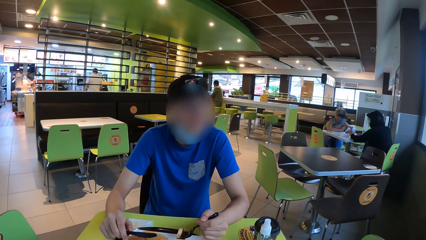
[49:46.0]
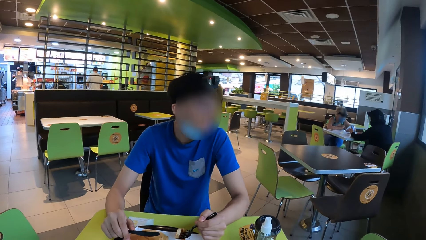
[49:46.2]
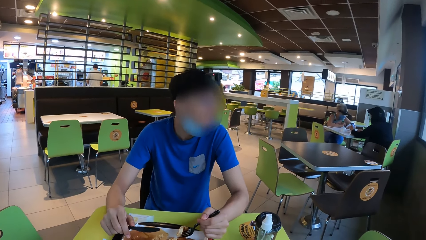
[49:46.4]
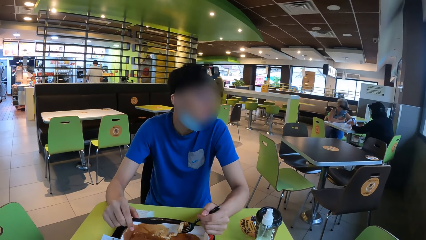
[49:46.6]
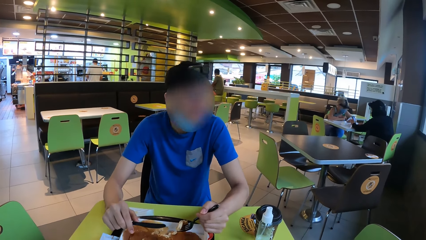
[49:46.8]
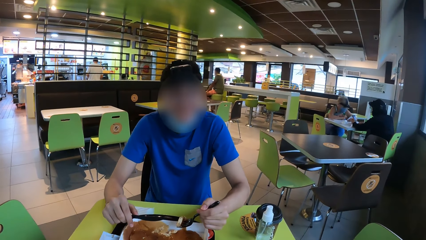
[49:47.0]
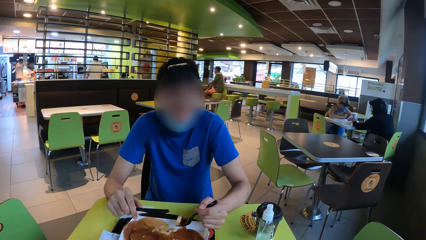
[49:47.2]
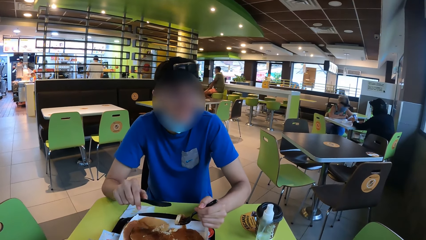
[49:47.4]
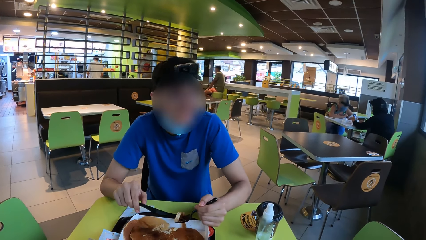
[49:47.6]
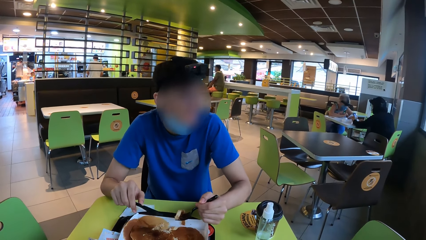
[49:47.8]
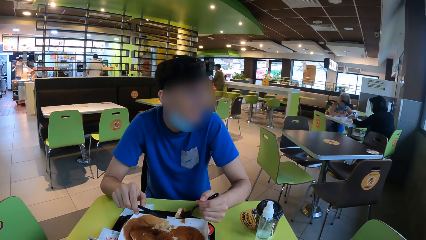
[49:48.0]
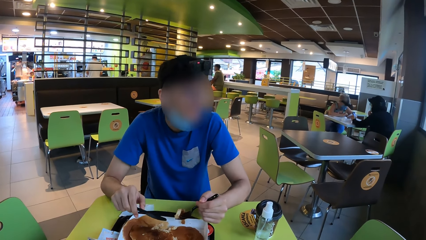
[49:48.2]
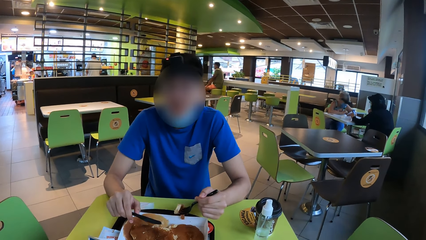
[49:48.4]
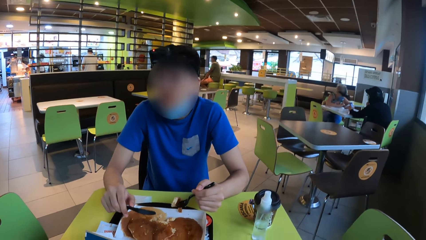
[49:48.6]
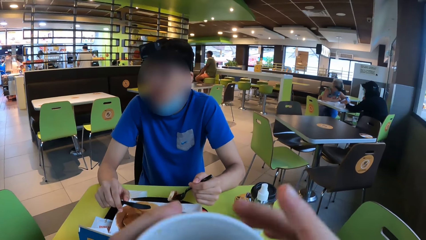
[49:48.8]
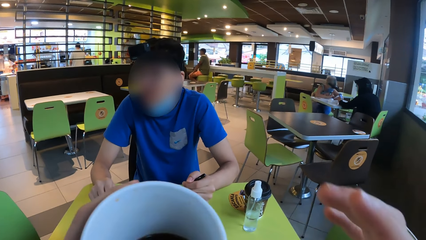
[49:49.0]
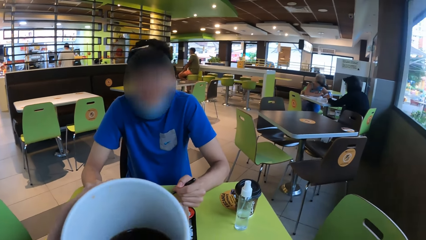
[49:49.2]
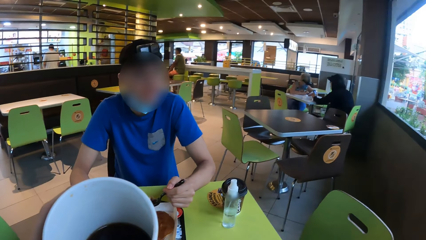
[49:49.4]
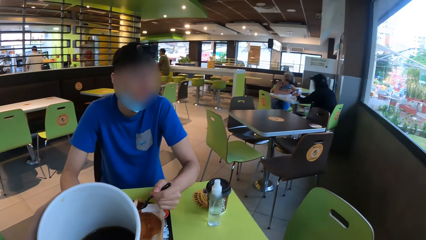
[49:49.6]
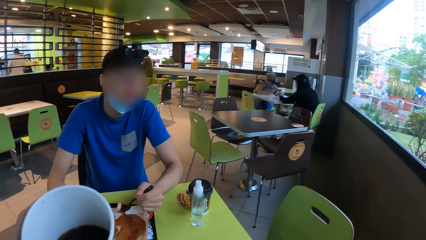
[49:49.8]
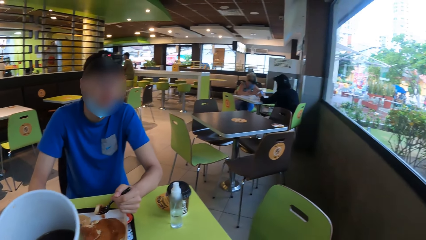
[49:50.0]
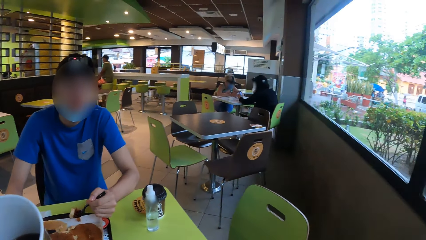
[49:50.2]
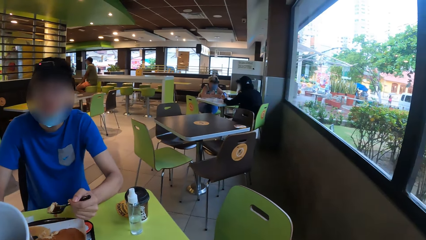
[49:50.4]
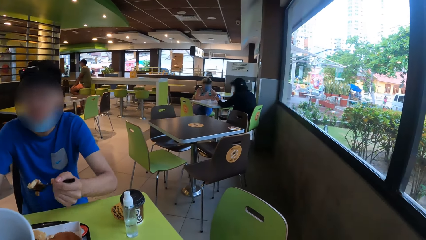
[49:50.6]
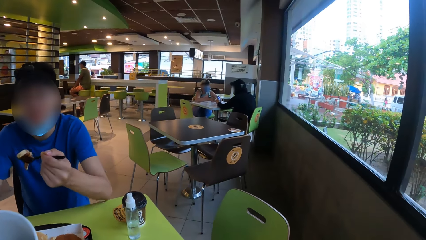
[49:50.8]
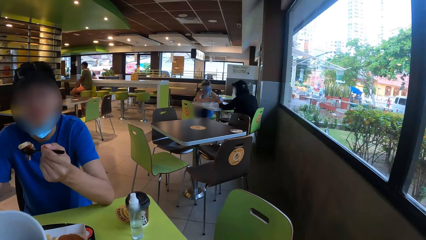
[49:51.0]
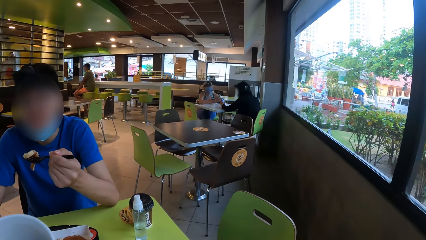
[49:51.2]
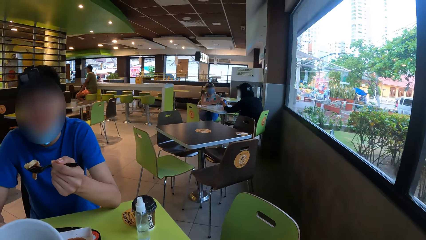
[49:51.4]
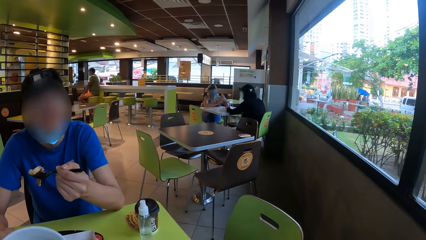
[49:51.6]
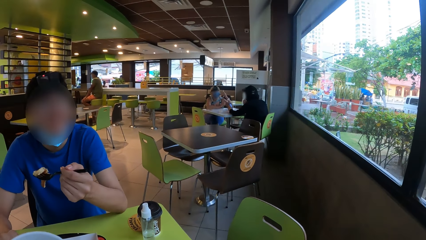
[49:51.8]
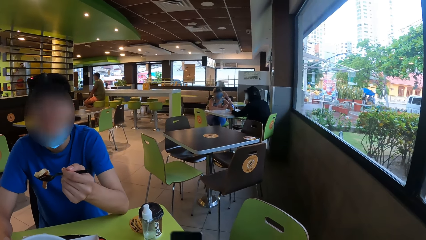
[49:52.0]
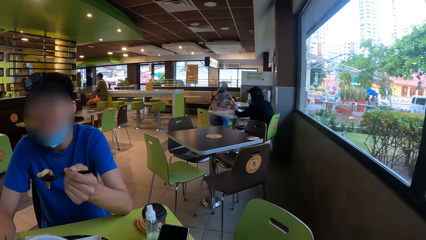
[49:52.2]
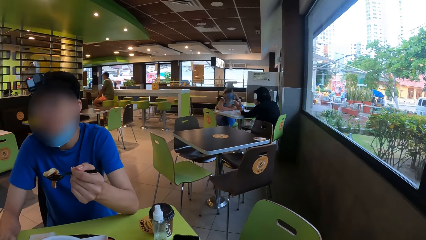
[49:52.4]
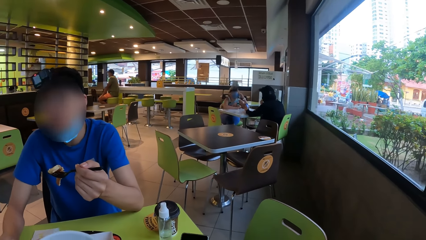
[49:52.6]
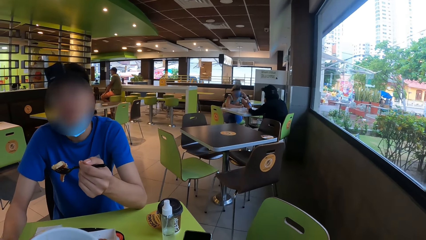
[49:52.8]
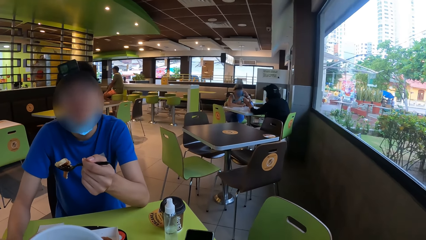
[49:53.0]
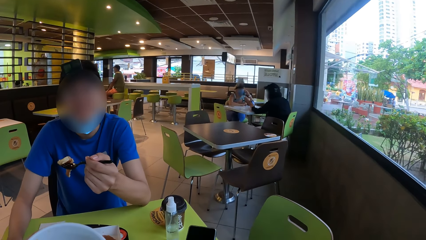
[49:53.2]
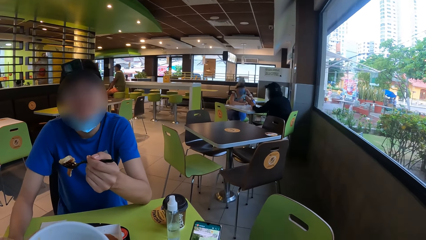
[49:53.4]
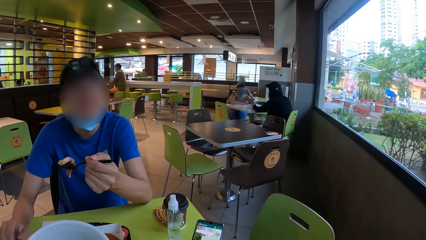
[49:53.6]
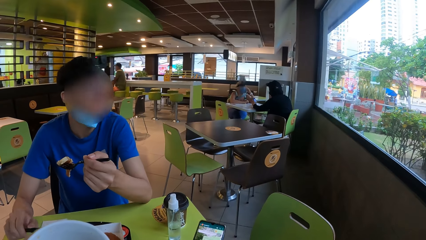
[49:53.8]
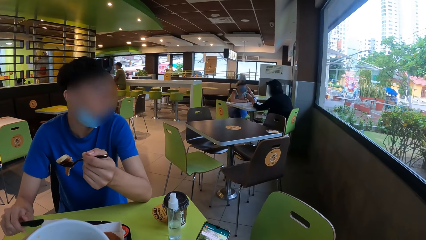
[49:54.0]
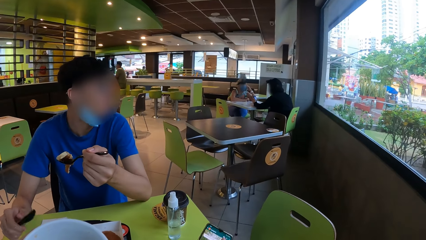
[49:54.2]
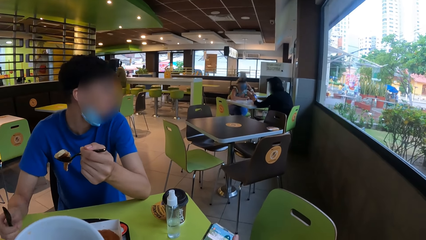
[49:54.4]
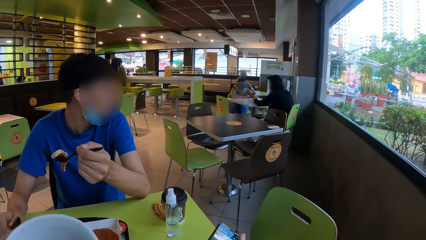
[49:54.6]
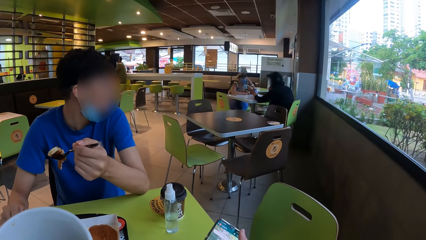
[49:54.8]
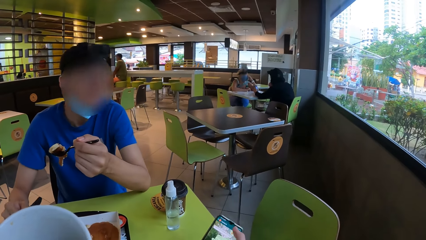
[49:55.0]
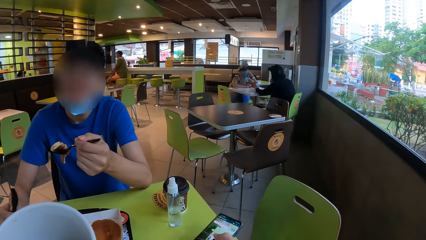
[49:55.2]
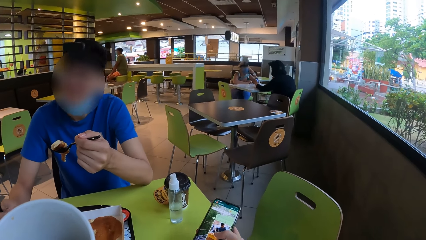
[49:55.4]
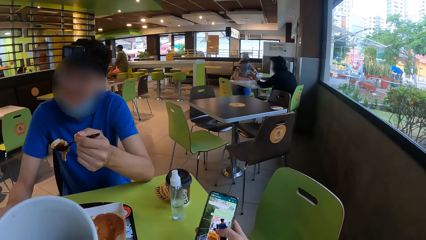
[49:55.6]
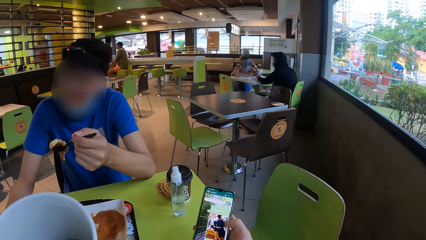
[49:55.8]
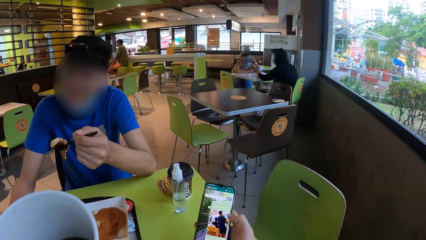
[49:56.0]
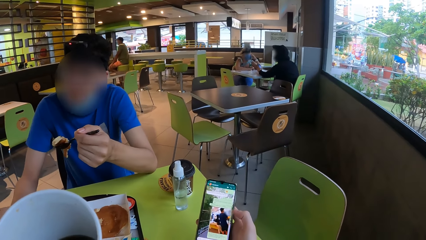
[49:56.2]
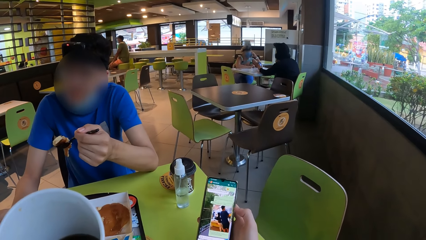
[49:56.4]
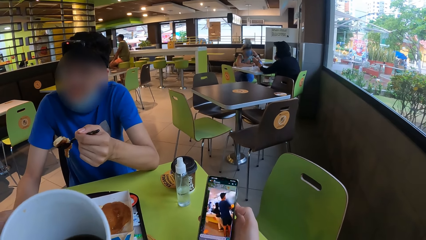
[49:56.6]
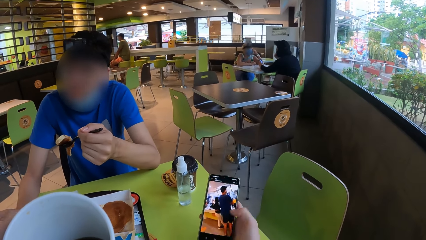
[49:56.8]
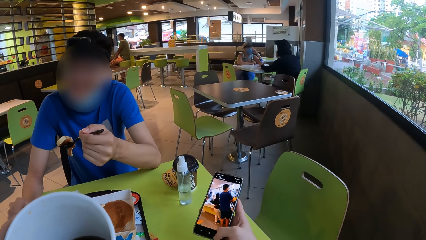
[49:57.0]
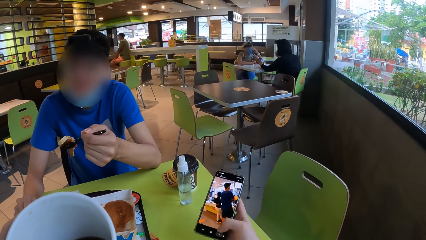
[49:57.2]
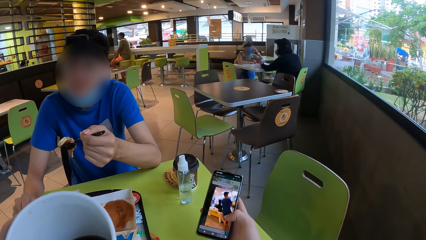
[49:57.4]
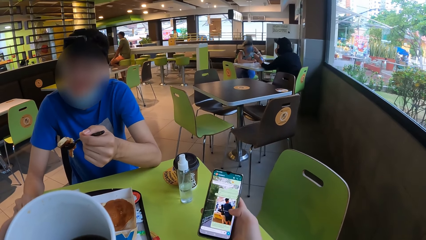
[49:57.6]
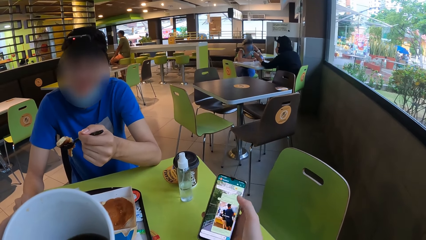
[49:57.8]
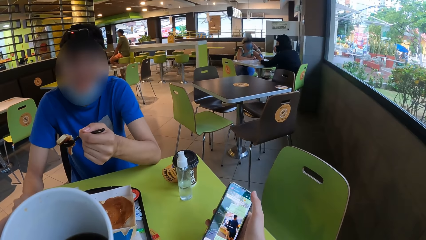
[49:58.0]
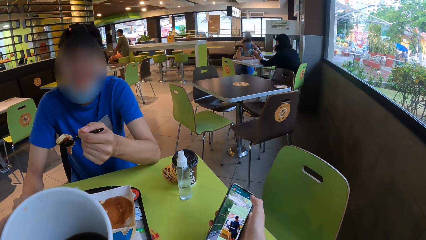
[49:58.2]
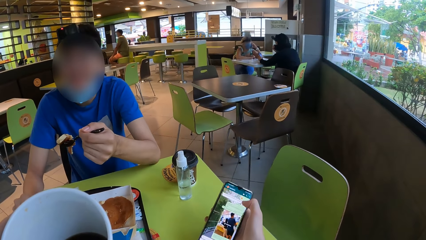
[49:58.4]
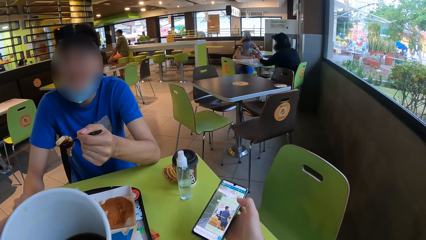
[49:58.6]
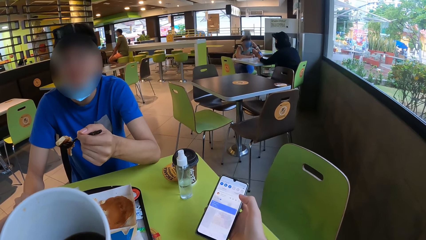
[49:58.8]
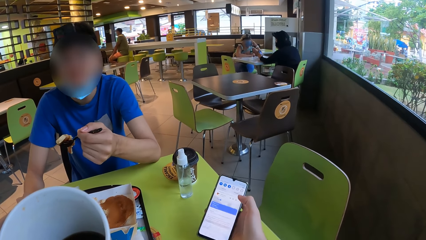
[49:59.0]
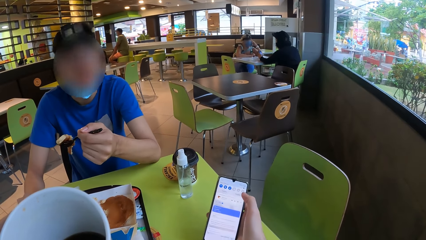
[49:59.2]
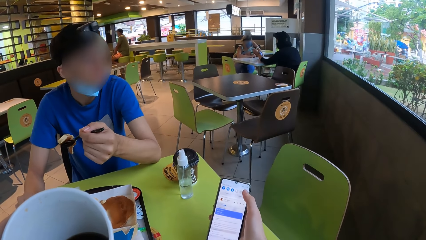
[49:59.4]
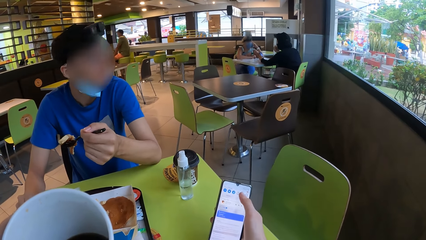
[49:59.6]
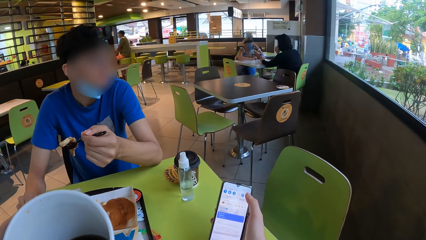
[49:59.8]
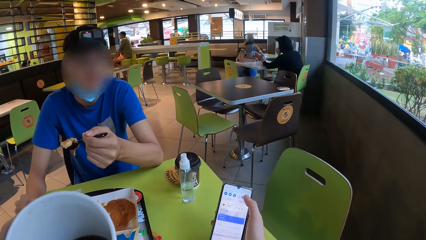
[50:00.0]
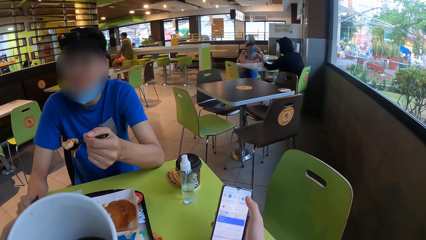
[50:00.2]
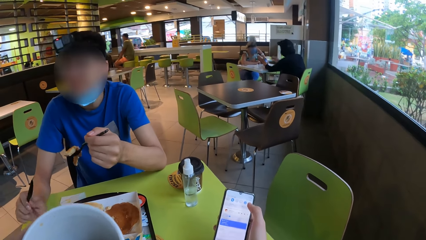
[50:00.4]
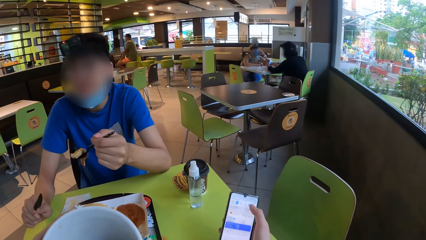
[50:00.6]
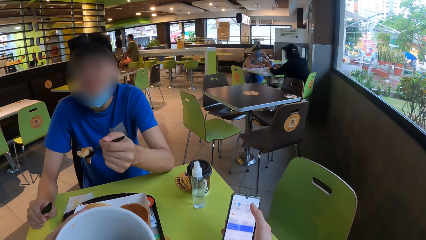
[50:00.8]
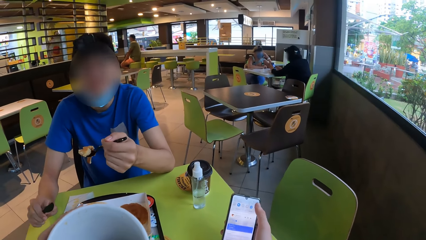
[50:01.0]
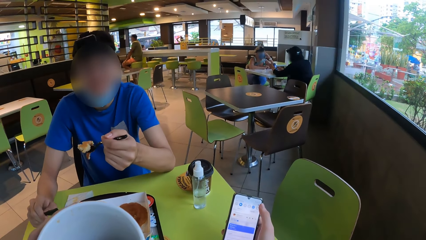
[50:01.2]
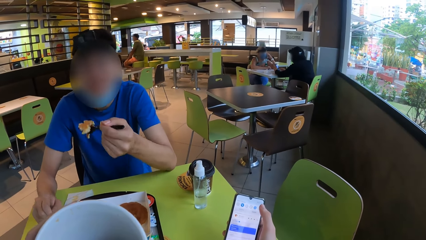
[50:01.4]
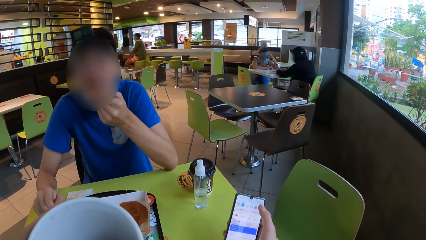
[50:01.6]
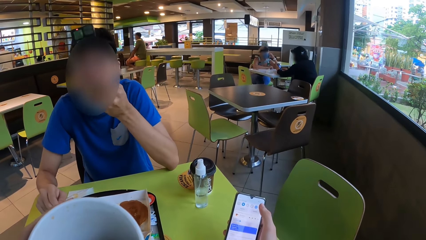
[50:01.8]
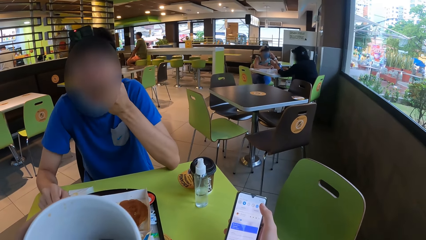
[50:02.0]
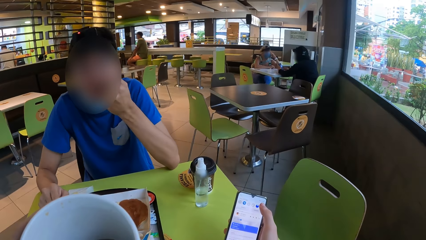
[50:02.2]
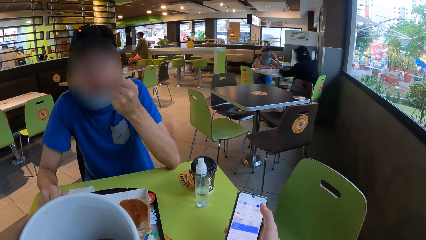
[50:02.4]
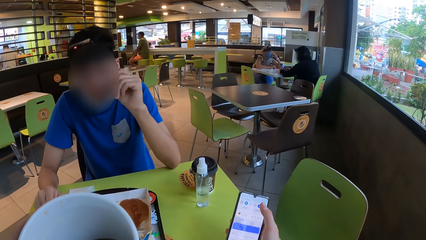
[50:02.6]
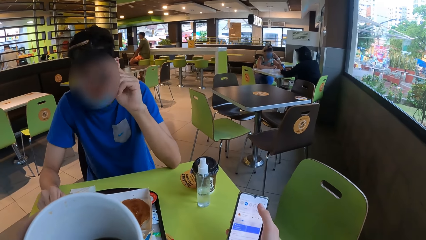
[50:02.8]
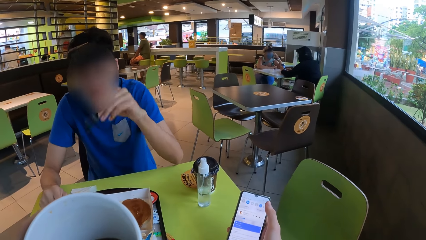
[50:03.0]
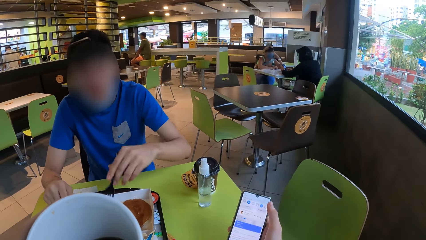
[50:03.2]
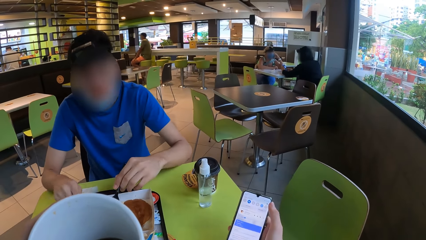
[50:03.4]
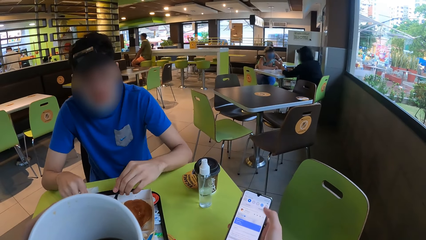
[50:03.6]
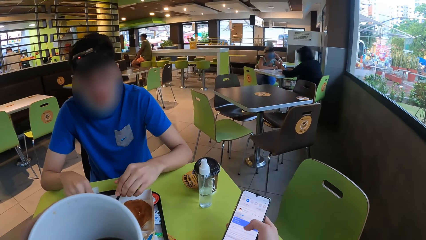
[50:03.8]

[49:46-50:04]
The camera wearer lifts a hand and holds a tumbler. A man lifts a fork. The camera wearer holds a phone. They operate the phone. The man eats a snack.
